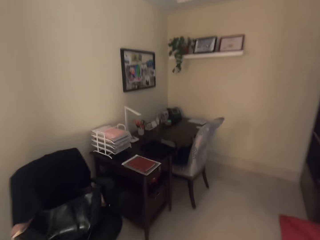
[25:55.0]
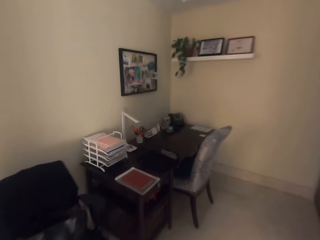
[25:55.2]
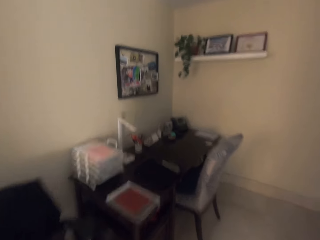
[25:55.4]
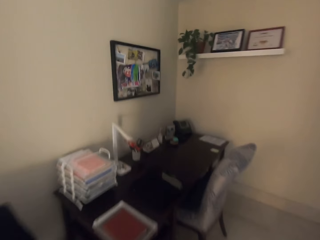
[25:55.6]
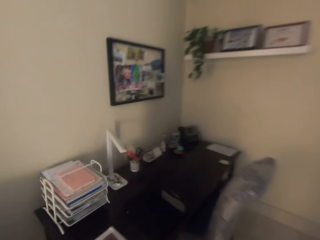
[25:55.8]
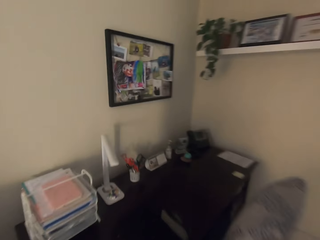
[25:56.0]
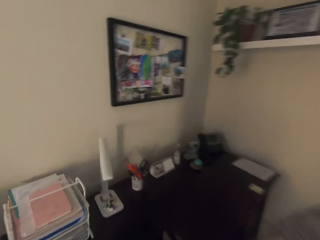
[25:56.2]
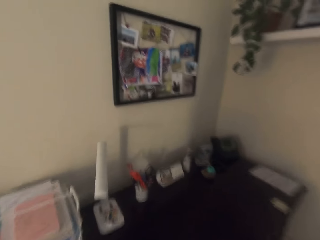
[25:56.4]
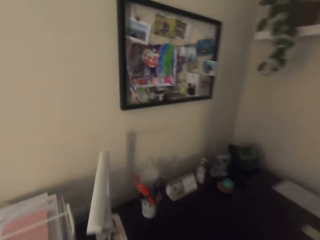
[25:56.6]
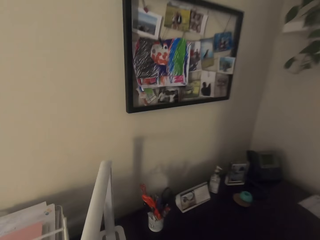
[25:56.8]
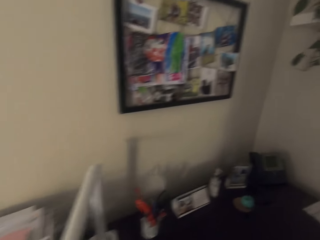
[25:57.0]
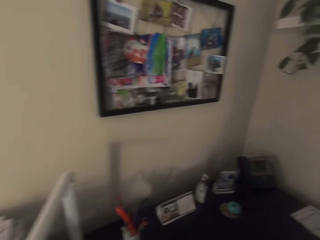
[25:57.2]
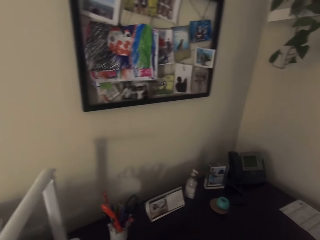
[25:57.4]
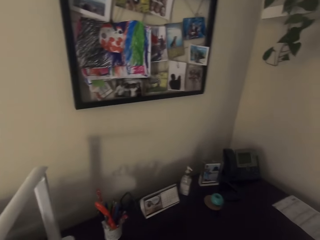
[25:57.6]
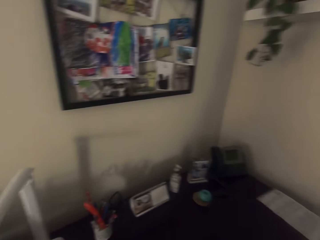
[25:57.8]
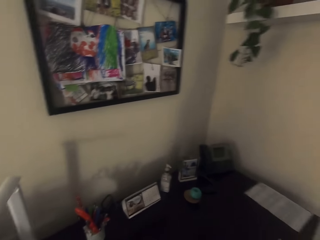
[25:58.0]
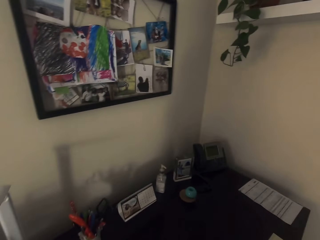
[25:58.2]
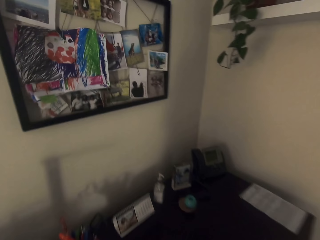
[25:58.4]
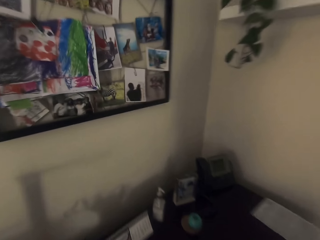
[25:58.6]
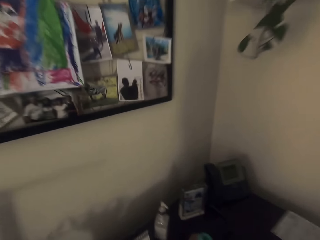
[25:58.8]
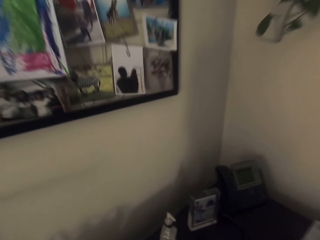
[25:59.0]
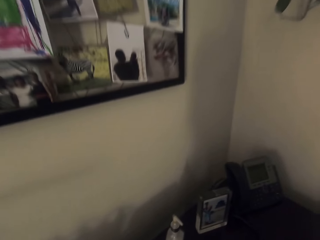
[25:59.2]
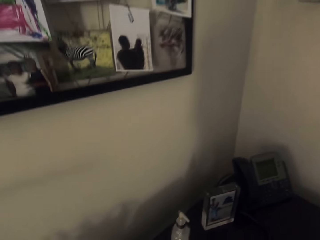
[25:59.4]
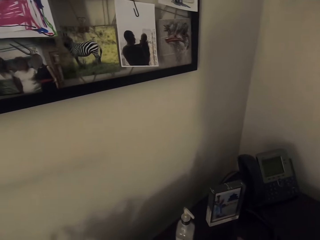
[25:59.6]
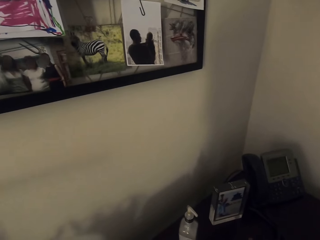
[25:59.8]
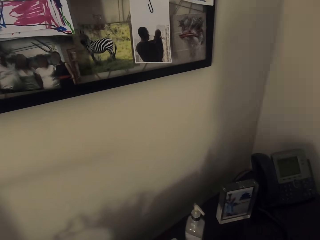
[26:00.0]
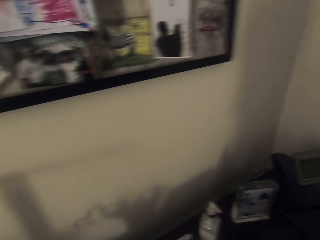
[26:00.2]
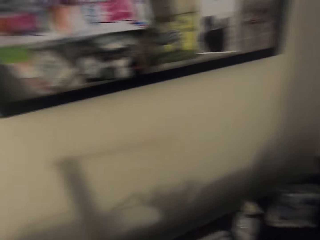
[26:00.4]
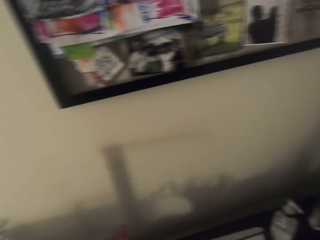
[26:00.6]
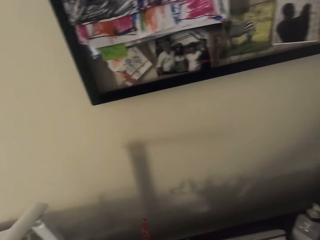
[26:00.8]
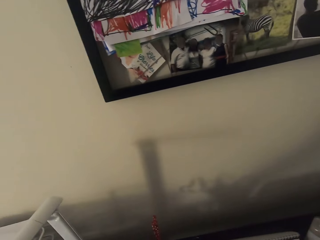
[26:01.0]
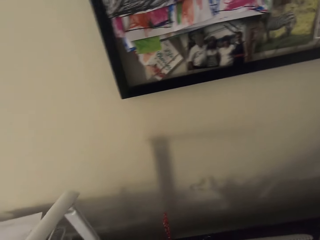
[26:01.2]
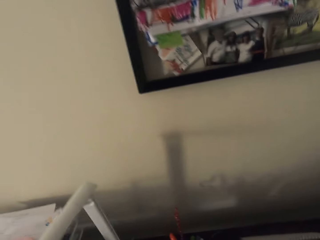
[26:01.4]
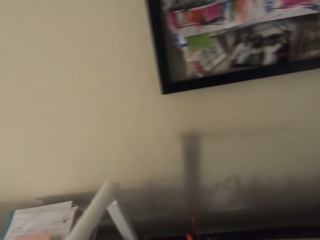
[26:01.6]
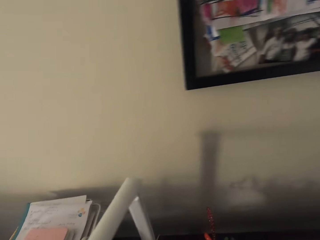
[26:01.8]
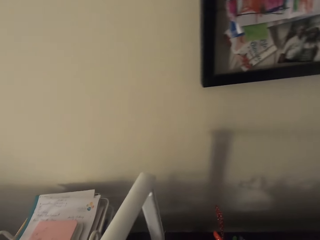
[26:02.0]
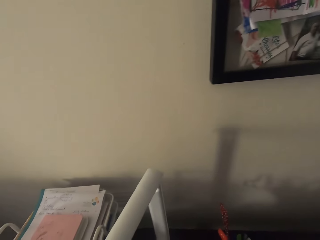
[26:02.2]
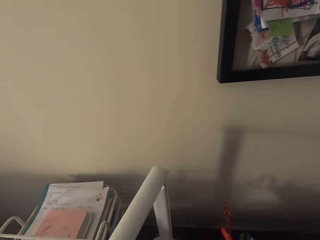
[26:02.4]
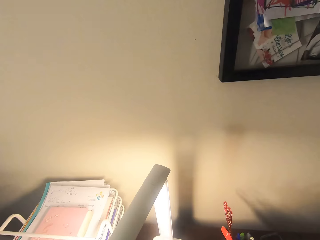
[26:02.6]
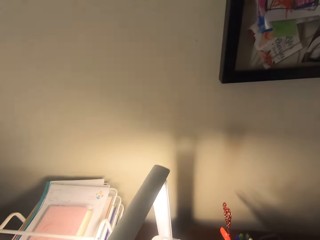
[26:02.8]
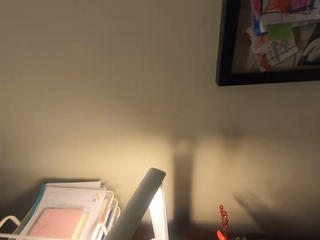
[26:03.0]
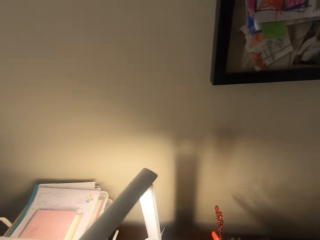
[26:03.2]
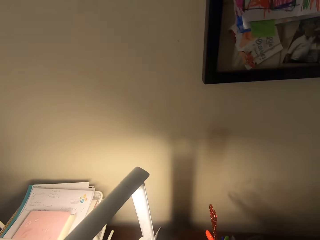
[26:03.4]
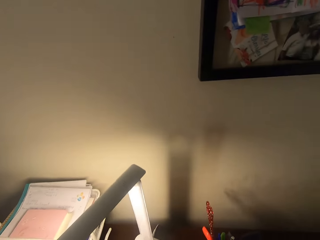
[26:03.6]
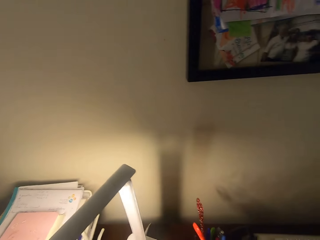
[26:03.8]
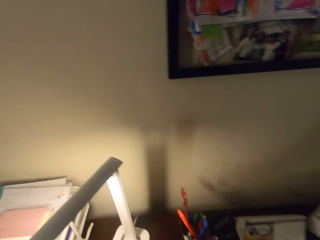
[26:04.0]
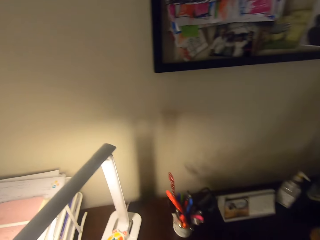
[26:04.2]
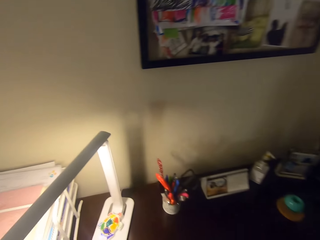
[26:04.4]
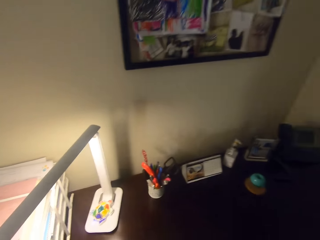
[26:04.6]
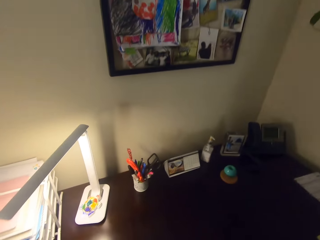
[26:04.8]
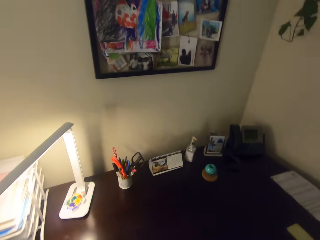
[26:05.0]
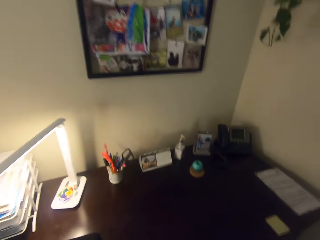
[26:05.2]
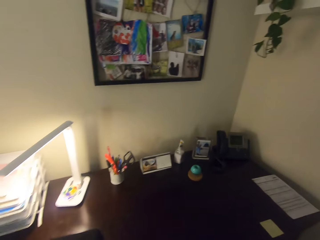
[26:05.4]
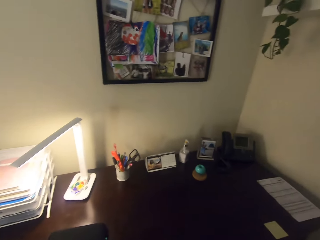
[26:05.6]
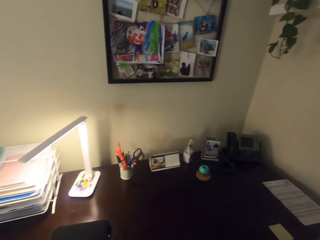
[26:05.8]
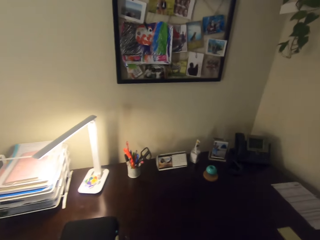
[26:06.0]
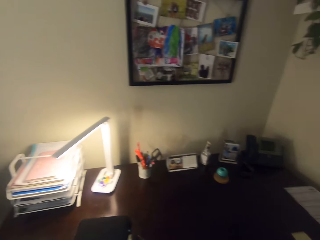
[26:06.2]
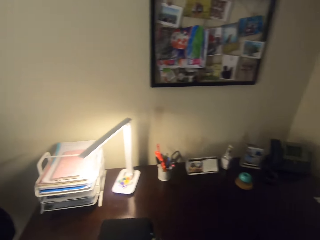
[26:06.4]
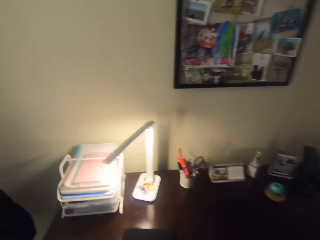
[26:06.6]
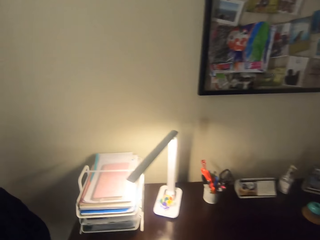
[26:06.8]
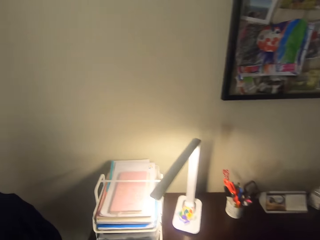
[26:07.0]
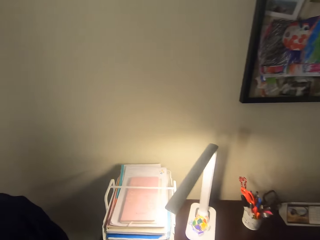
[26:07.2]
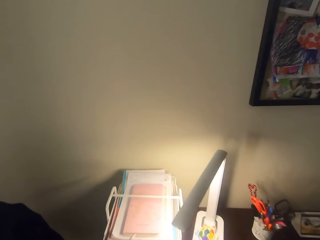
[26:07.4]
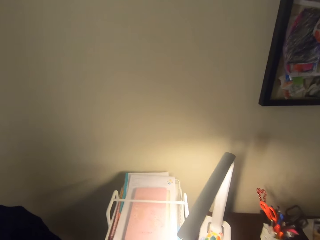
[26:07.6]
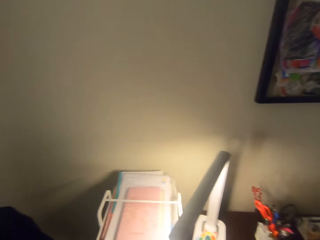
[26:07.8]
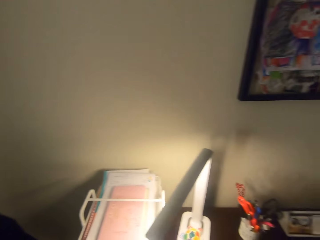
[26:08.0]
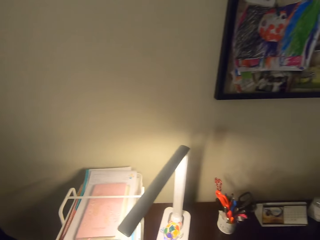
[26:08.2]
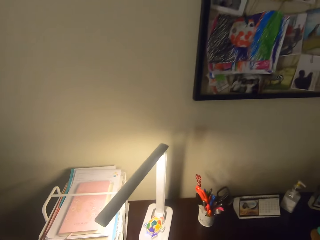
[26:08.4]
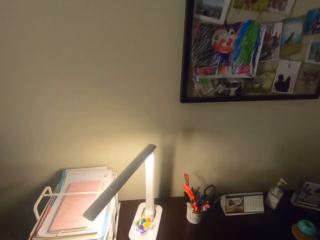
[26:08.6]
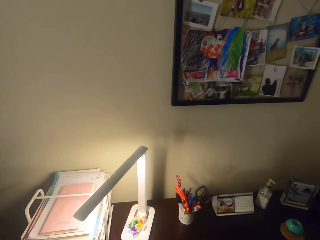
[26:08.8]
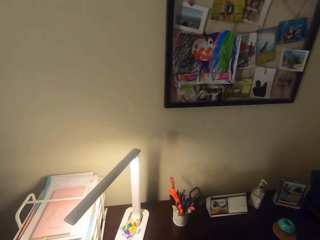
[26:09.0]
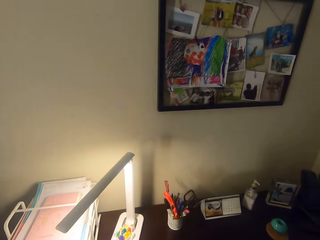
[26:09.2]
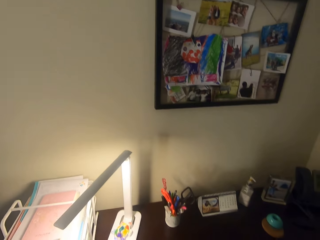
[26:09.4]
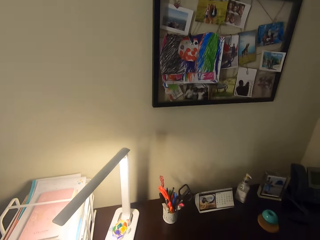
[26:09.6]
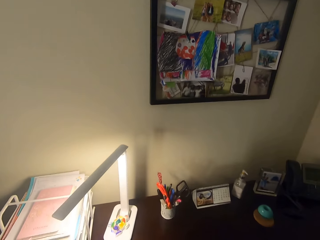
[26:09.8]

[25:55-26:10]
The camera wearer turns on a study lamp. They look around the study table.

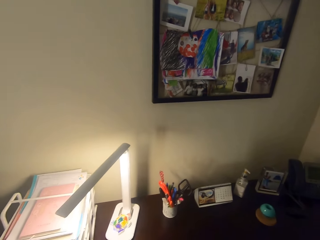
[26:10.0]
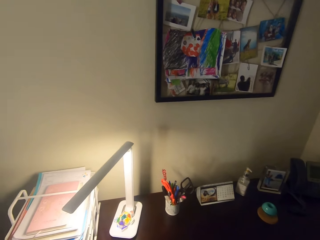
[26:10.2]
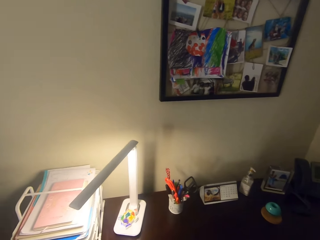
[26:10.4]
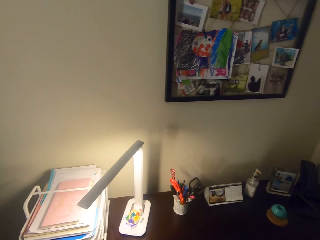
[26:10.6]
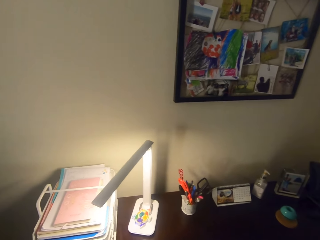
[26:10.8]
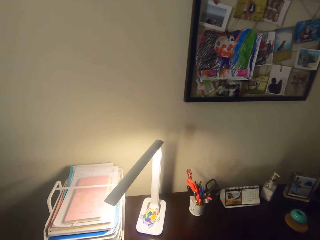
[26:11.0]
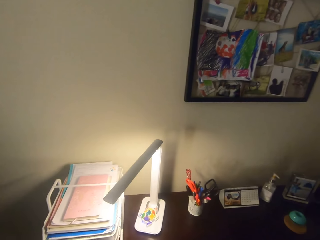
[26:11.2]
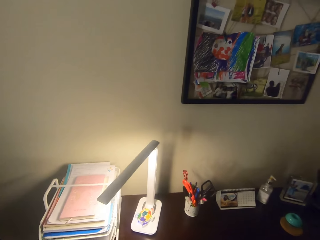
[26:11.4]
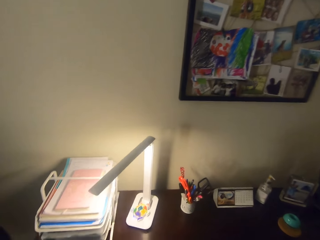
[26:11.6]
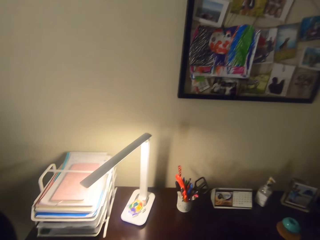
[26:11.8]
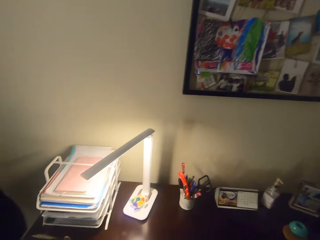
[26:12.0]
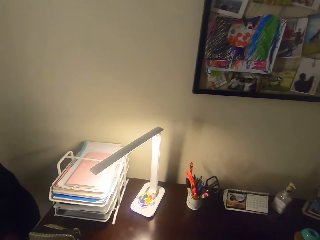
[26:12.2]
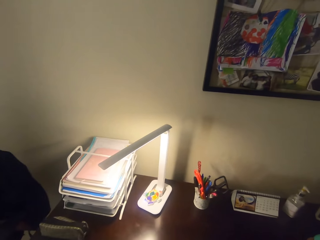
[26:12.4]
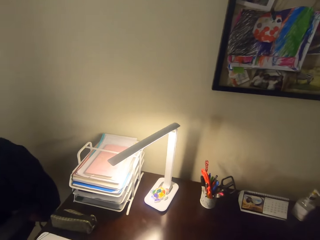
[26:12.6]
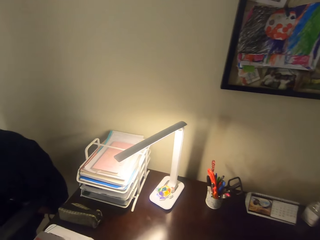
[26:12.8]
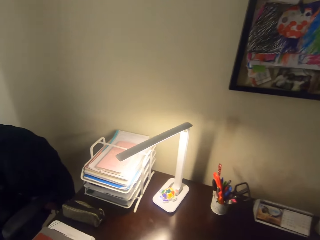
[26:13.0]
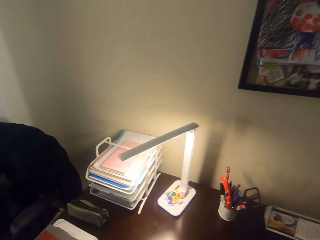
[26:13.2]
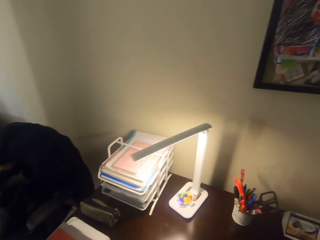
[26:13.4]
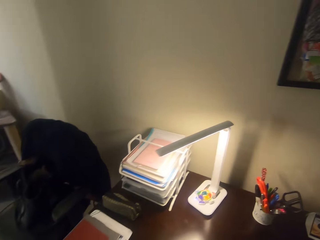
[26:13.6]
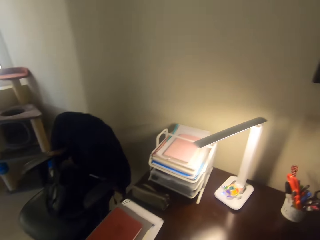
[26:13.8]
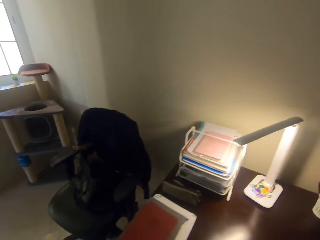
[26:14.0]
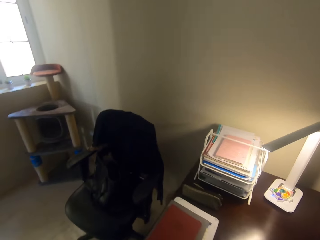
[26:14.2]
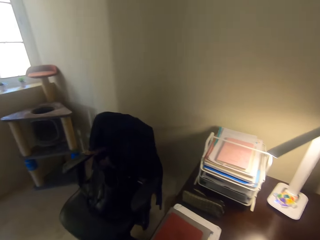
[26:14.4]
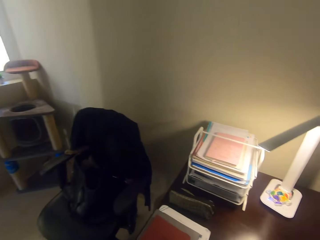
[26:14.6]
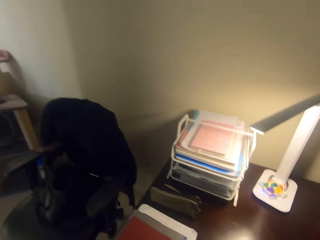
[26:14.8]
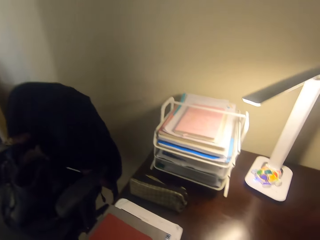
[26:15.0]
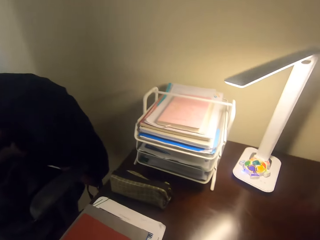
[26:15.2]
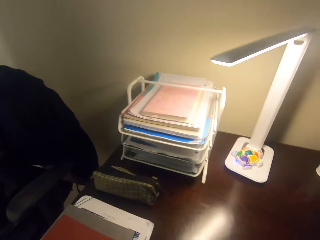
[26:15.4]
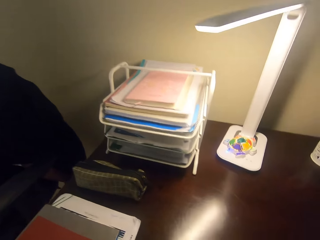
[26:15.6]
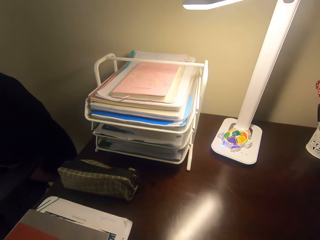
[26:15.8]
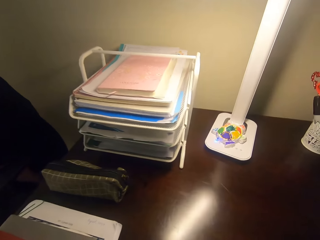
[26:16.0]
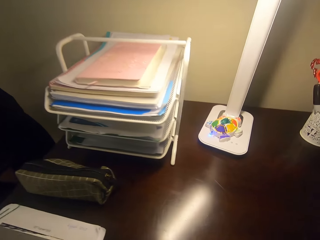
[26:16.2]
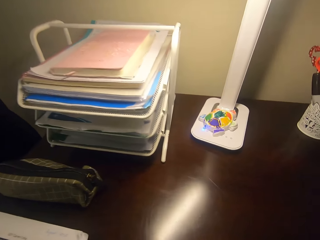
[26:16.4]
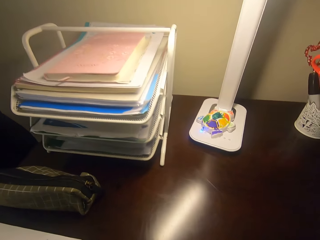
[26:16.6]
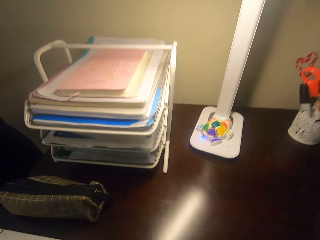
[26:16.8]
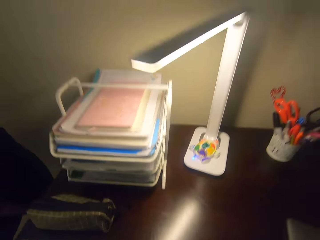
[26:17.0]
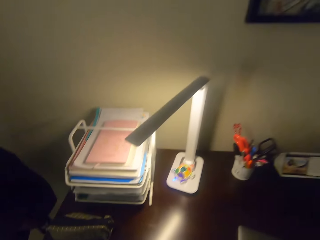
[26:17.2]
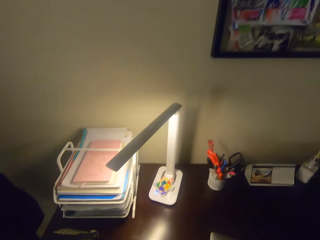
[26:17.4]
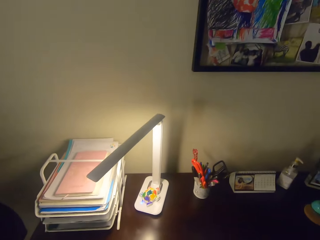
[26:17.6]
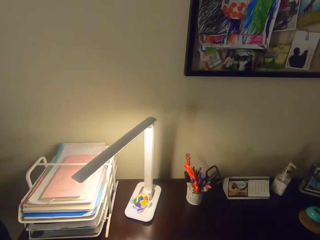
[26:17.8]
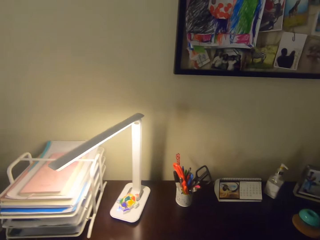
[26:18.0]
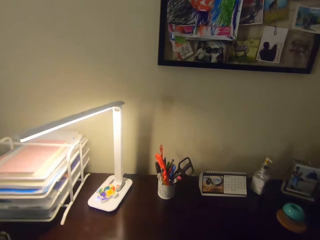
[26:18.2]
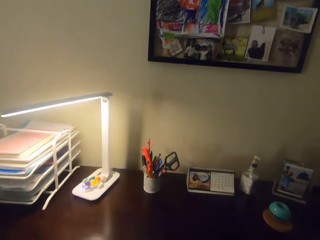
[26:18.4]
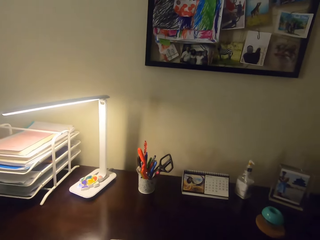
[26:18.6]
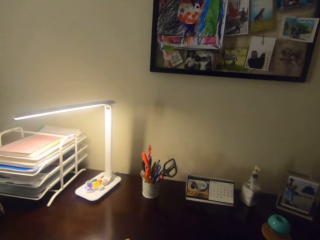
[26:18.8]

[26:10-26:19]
The camera wearer sits down.
